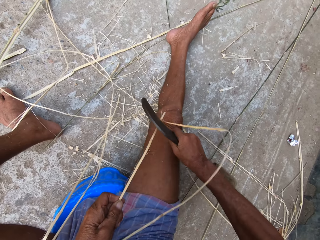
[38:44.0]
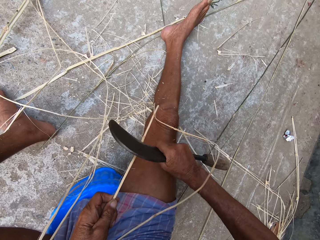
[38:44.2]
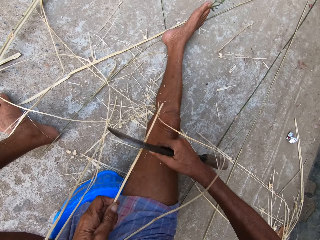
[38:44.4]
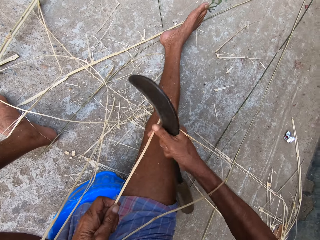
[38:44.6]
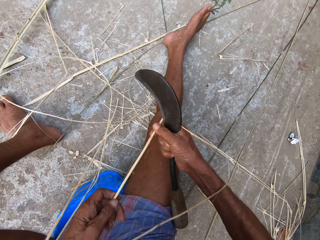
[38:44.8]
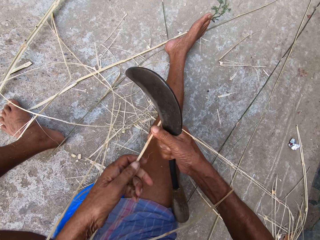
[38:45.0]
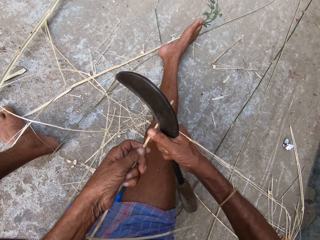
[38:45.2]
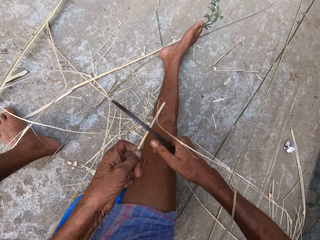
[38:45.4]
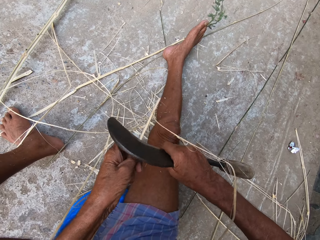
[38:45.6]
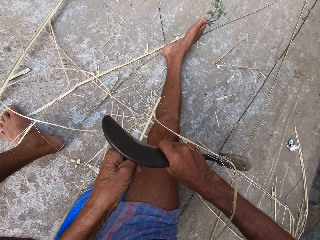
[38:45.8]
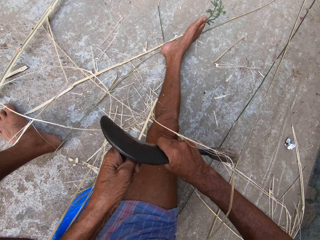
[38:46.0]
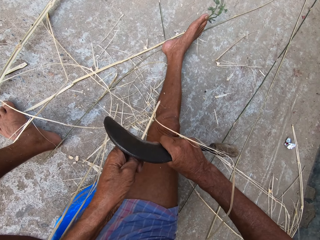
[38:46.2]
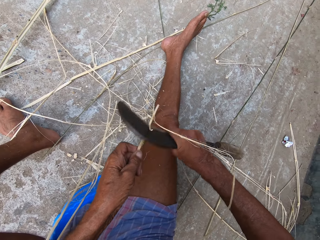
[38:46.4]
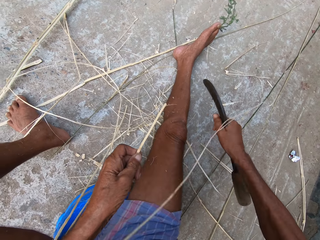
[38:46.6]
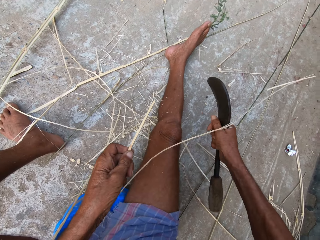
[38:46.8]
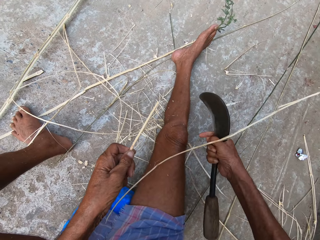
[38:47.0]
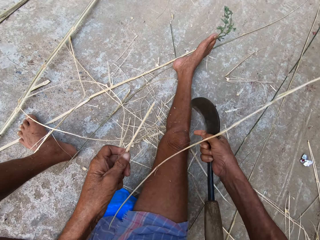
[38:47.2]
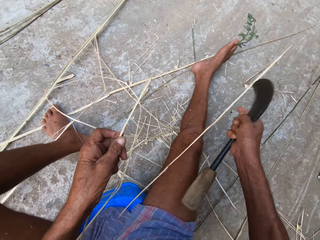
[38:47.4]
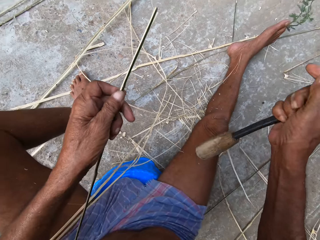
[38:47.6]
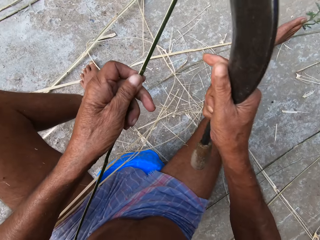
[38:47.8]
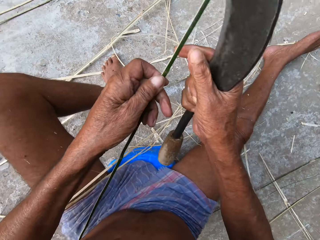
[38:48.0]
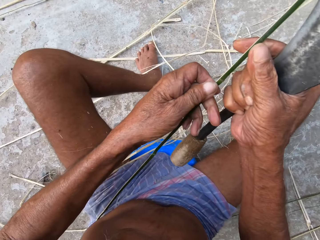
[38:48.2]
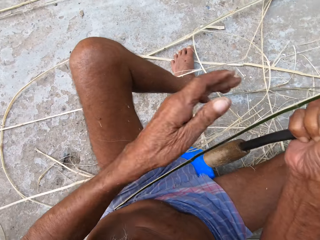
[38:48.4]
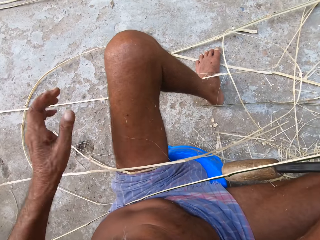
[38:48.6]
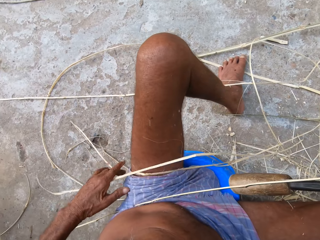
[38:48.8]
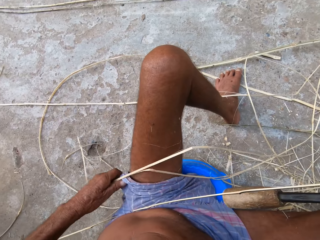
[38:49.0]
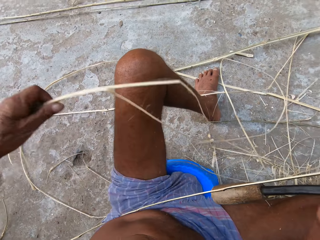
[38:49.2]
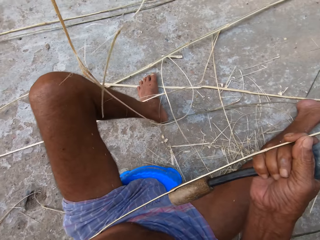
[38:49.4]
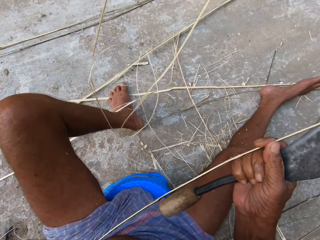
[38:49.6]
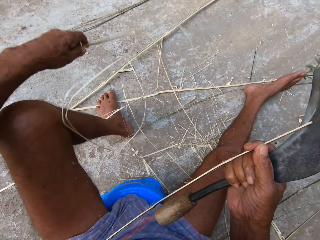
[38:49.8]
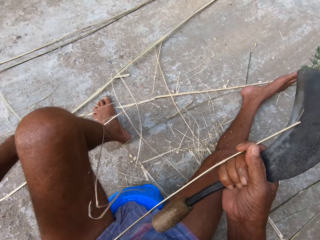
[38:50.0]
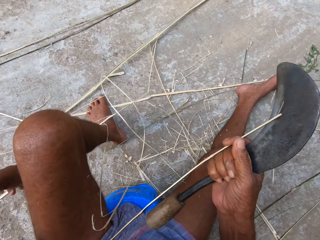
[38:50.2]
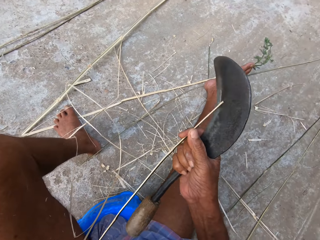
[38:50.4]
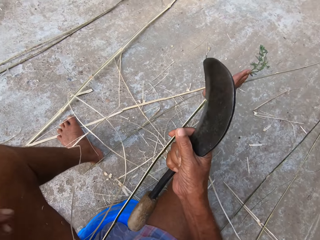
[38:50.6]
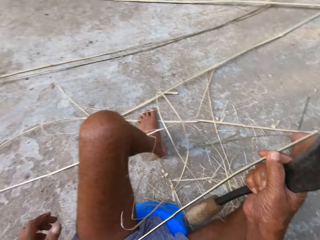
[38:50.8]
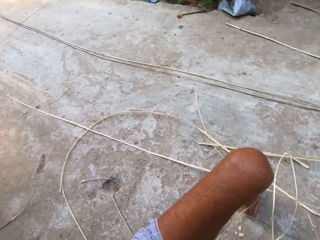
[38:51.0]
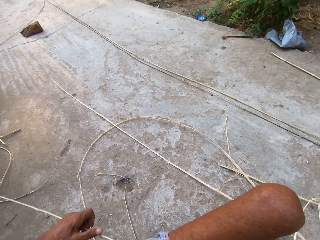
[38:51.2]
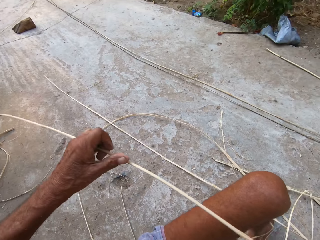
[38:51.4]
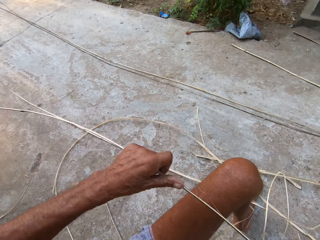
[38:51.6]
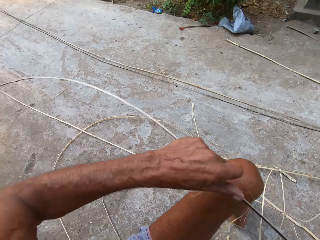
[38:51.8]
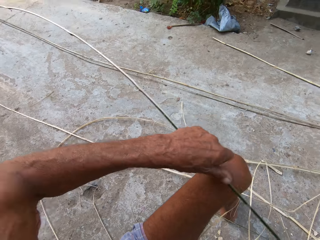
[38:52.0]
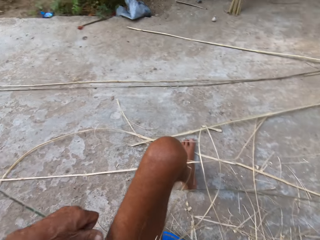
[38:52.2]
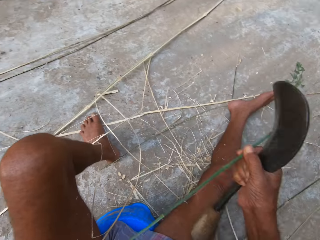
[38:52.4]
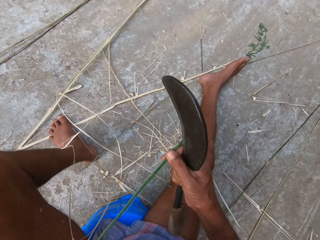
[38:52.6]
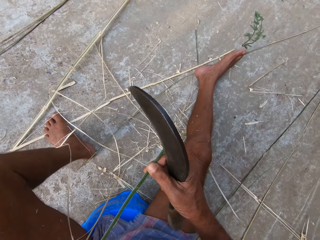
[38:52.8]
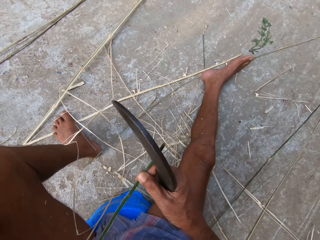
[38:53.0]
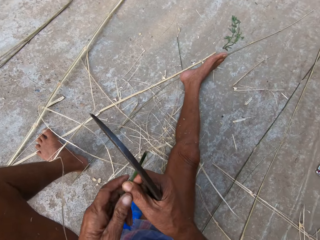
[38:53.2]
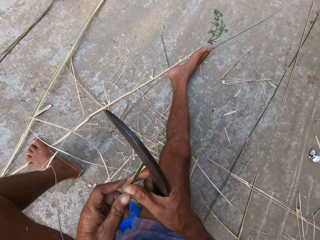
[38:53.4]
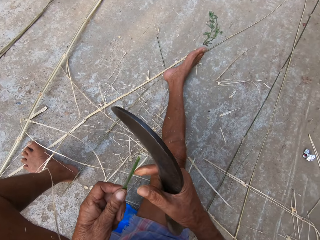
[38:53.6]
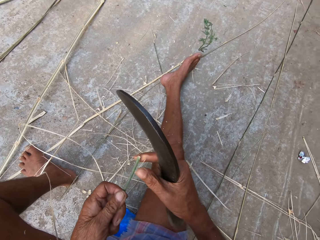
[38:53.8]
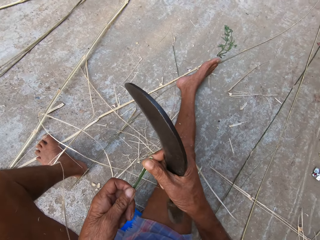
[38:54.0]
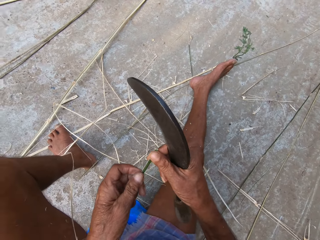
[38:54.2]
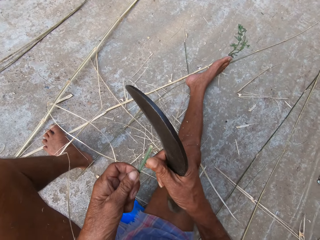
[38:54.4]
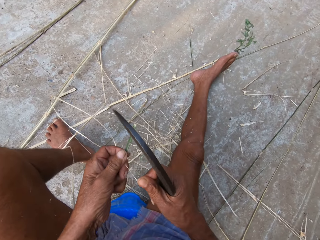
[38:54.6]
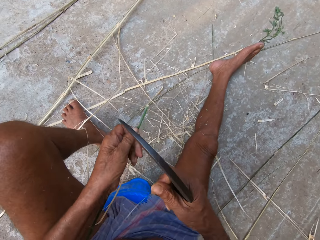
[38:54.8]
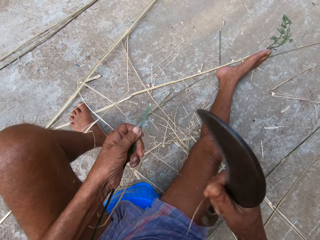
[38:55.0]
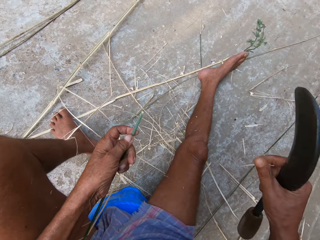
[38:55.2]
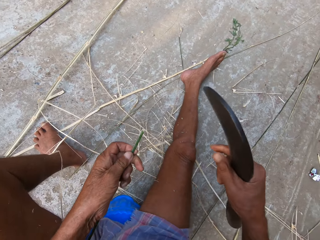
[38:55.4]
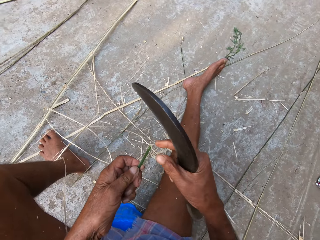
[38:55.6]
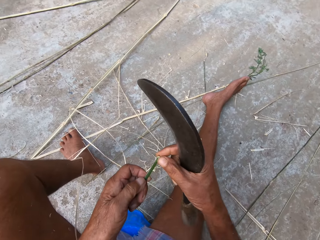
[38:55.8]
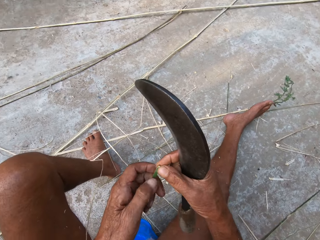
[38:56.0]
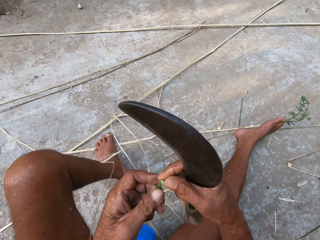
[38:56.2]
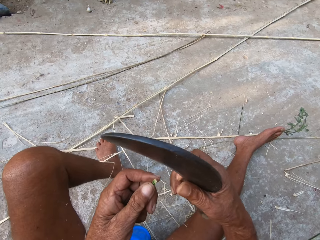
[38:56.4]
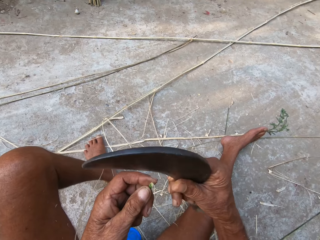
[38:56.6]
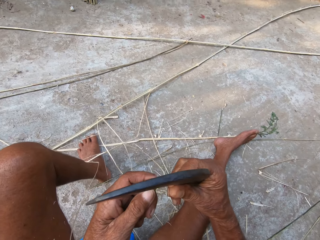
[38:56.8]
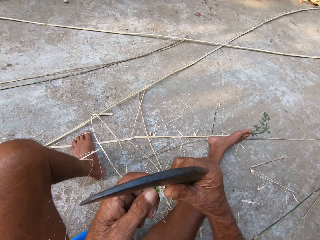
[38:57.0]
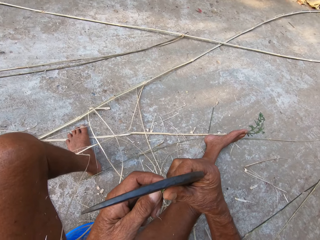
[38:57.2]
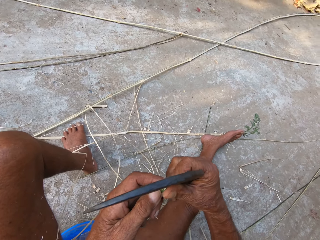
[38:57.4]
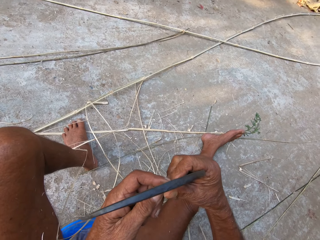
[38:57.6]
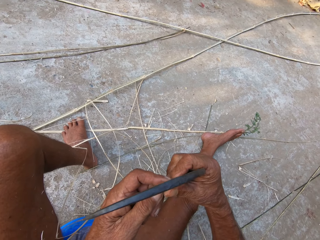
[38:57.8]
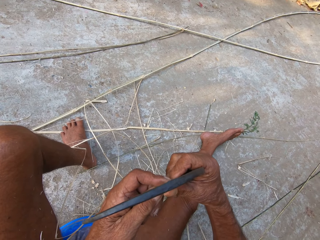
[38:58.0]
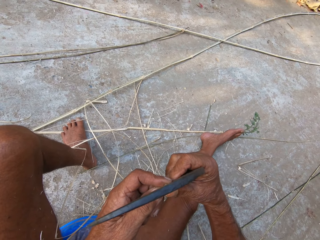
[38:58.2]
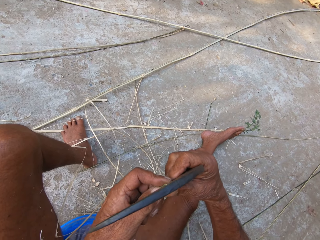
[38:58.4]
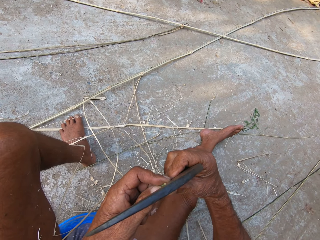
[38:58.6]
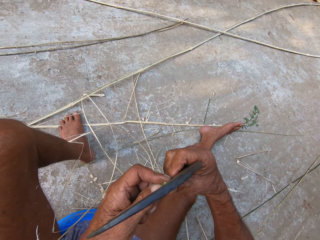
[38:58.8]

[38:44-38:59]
The camera wearer passes the bamboo strip from his left hand to his right hand. He passes the bamboo strip from his right hand to his left hand. He peels the bamboo strip in his left hand with the sickle knife in his right hand. He passes the bamboo strip from his left hand to his right hand. He removes some bamboo strips from his left leg with his left hand. He adjusts the bamboo strip in his right hand with his left hand. He passes the bamboo strip from his right hand to his left hand. He peels the bamboo strip in his left hand with his right hand. He removes a part of the Napier grass stem with his right hand. He holds the bamboo strip with both hands. He peels the bamboo strip in his left hand with the sickle knife in his right hand.

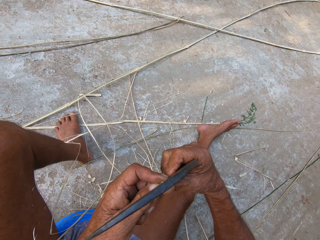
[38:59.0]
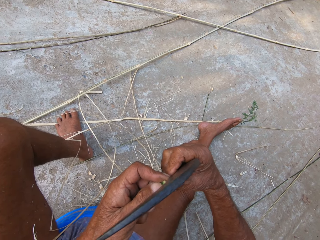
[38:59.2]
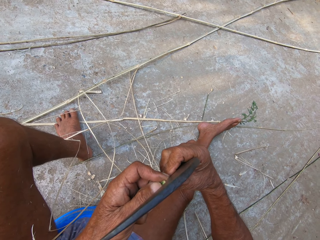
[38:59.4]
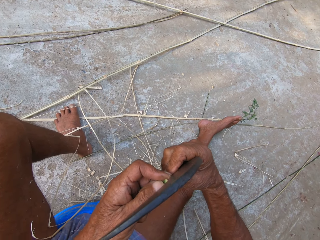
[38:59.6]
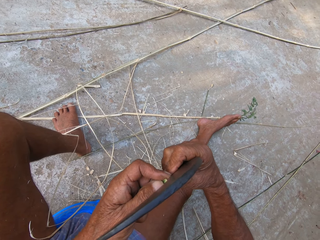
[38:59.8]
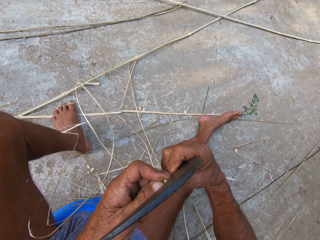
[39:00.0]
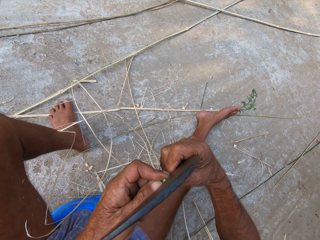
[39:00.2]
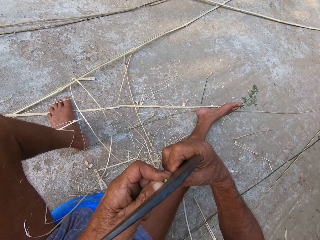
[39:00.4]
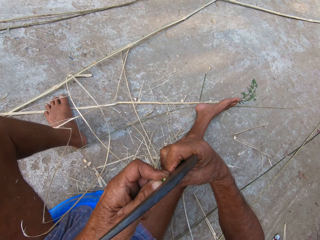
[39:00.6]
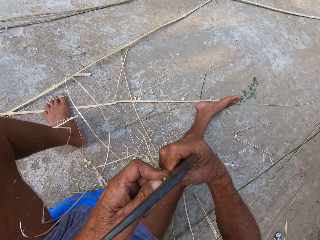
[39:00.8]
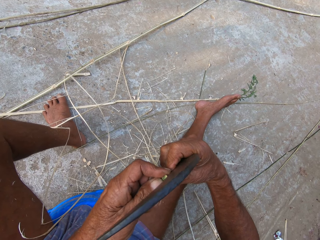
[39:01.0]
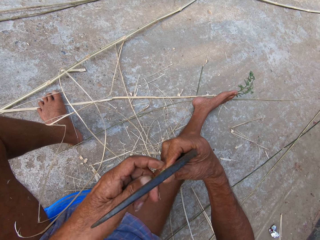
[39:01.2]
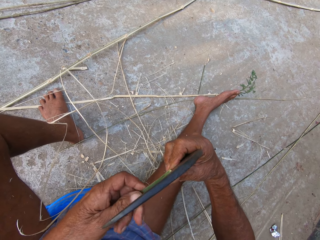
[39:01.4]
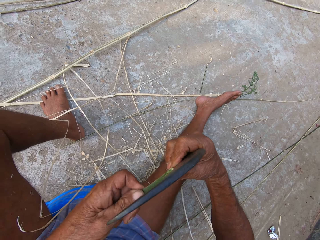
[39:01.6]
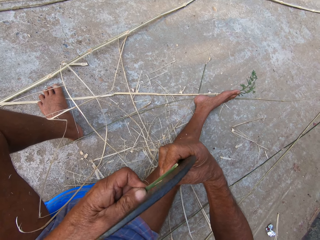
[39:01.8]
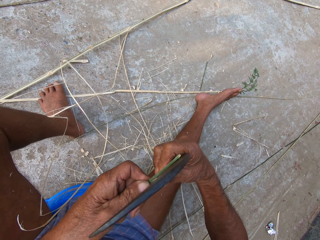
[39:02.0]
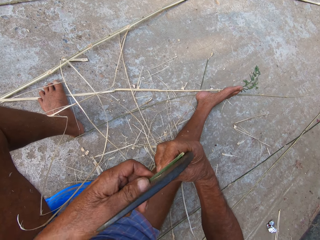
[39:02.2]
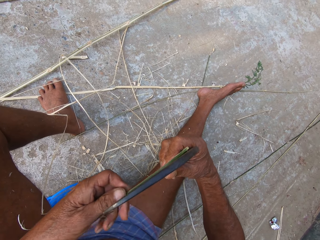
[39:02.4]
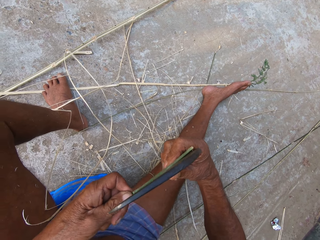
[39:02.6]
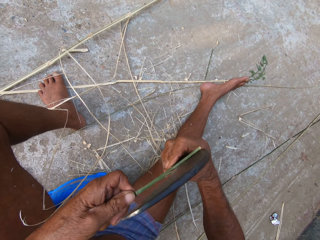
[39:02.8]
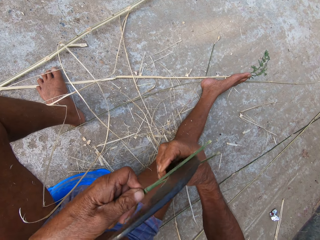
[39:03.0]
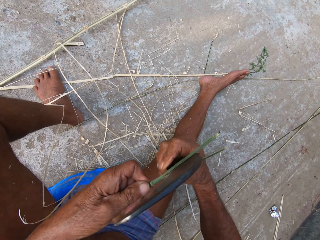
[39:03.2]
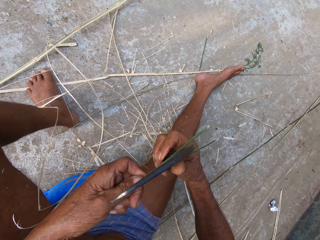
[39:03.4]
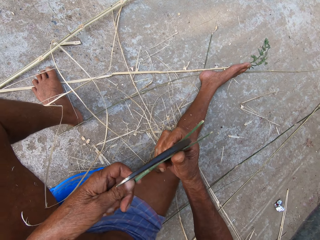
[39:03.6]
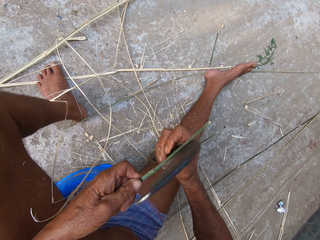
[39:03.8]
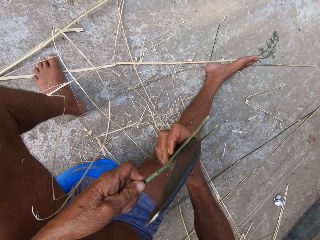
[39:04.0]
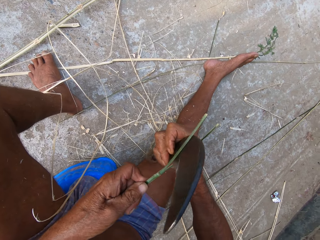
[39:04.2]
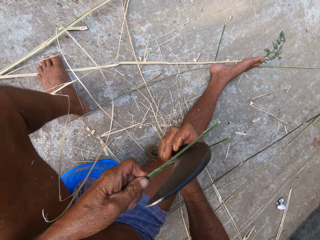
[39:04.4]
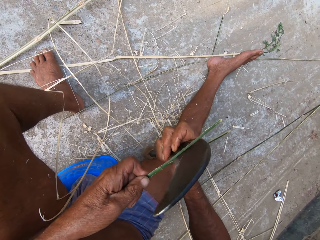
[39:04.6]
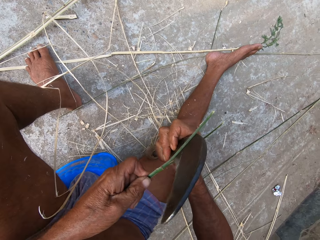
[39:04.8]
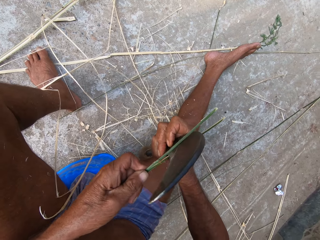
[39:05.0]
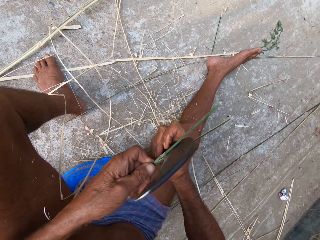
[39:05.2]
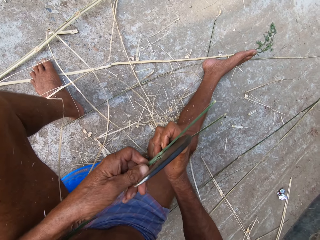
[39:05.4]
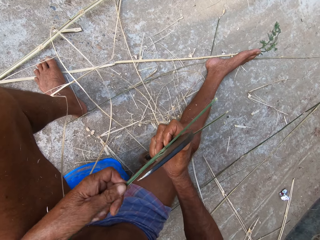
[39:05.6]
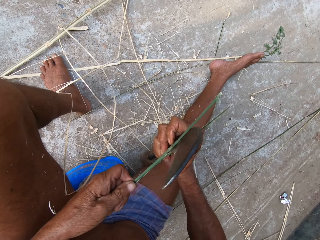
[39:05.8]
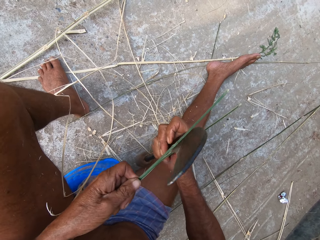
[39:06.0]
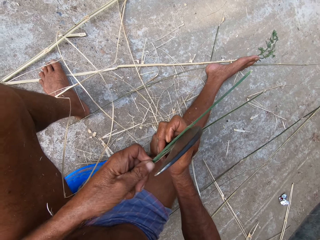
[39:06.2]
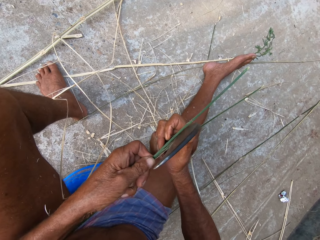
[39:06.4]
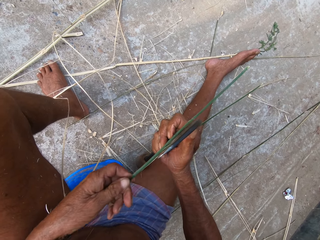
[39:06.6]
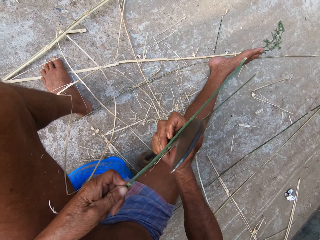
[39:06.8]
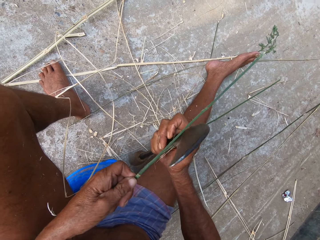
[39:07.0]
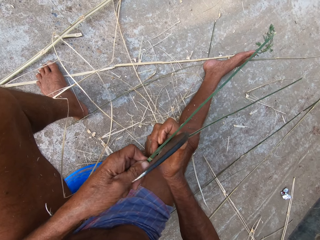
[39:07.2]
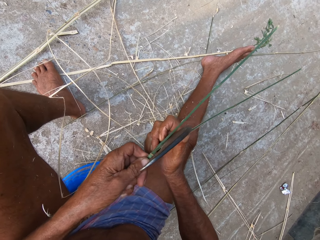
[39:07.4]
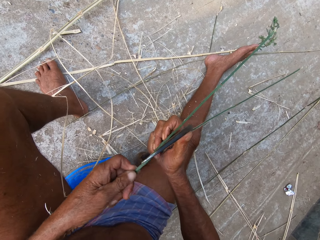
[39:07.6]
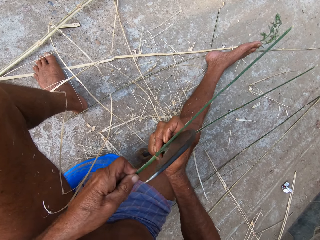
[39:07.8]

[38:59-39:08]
The camera wearer cuts the Napier grass stem with a sickle tool.
